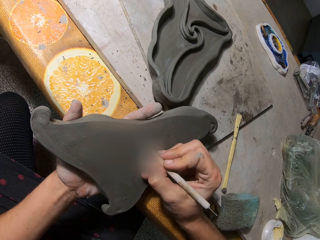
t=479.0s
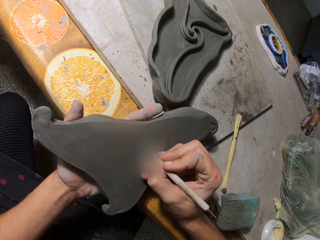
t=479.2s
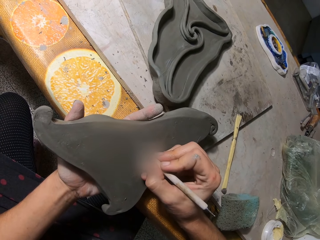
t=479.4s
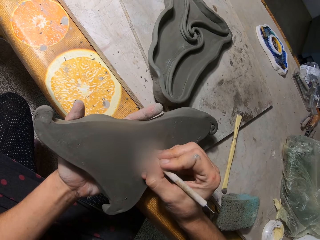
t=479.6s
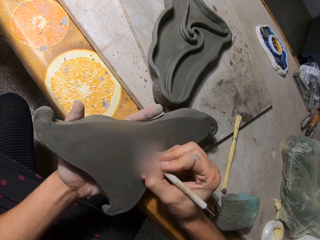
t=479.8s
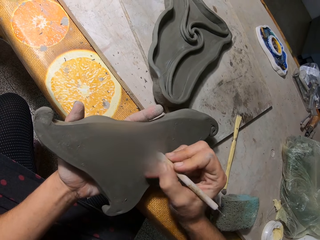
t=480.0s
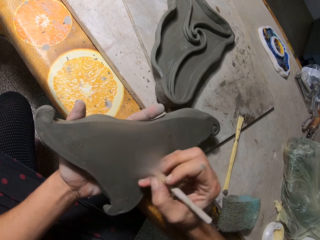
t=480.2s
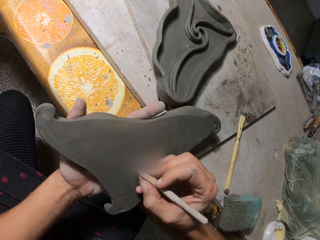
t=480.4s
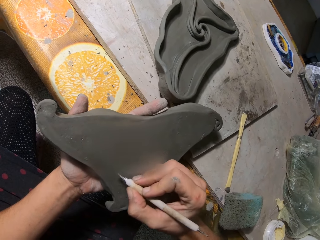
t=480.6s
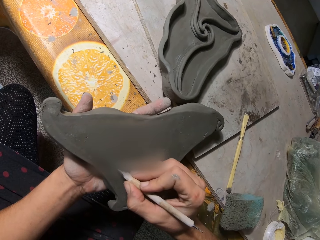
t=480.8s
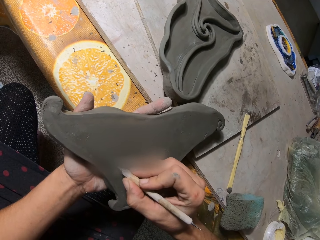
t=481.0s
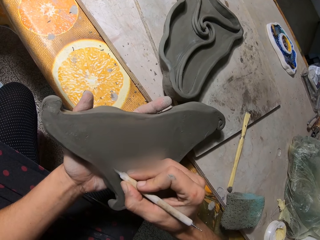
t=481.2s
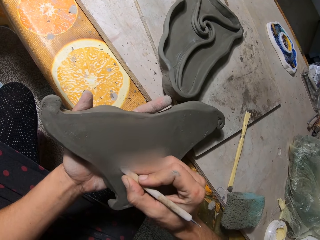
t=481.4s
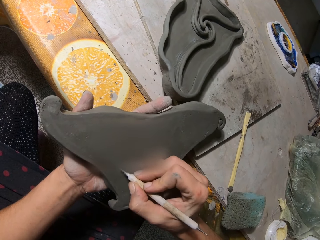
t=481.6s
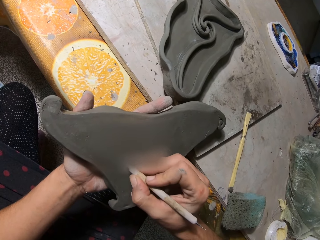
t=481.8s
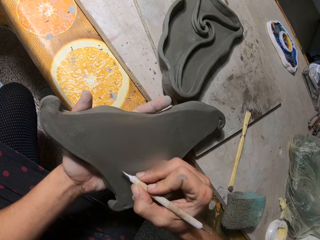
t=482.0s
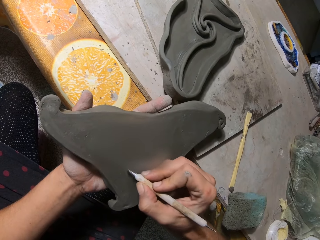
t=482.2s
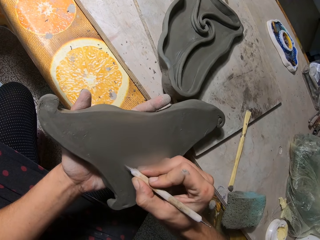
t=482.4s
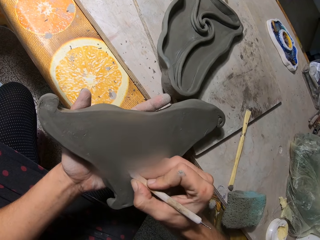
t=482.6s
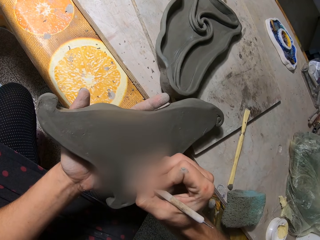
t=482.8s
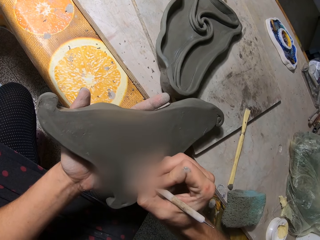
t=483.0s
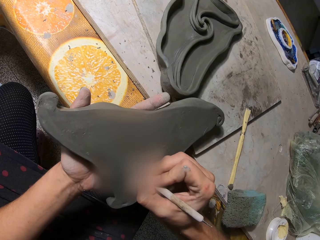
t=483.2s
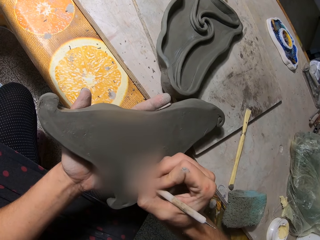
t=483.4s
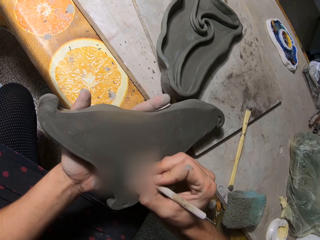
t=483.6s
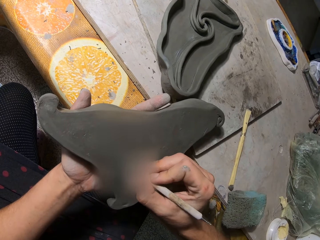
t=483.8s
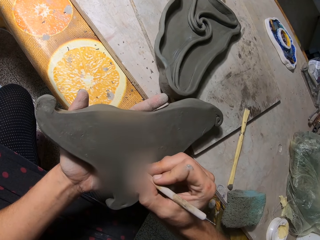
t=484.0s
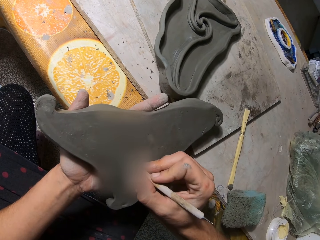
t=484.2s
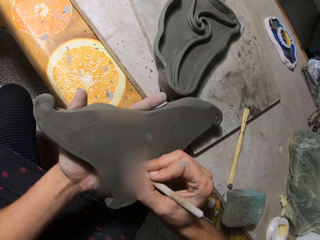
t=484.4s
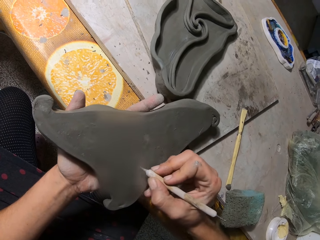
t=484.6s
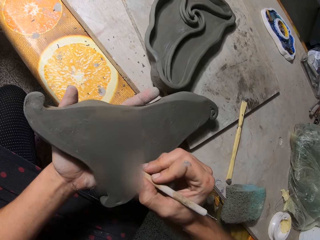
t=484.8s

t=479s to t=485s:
The camera wearer writes on the piece of clay with the stencil in his right hand.

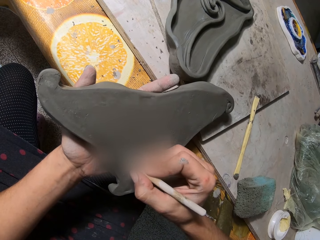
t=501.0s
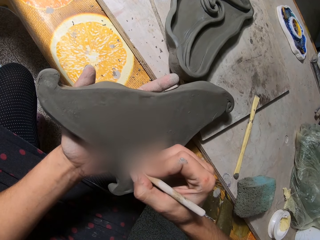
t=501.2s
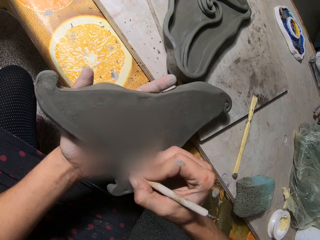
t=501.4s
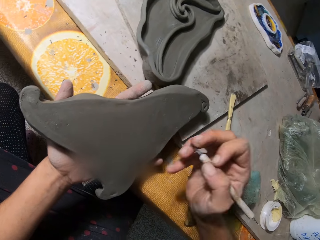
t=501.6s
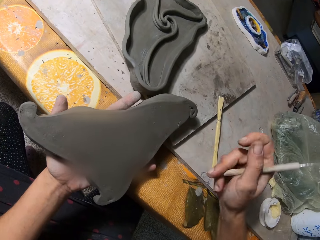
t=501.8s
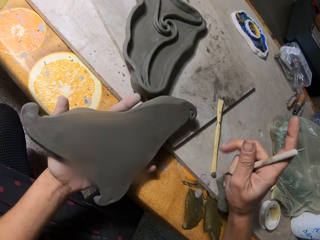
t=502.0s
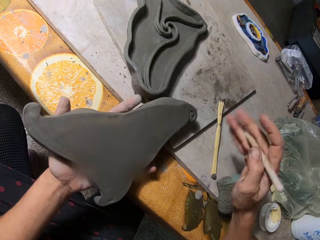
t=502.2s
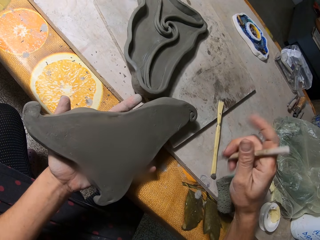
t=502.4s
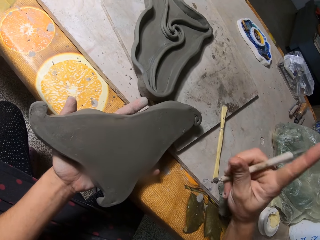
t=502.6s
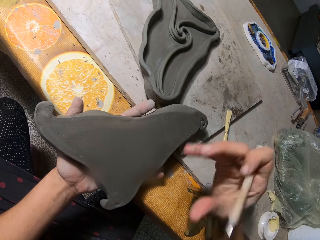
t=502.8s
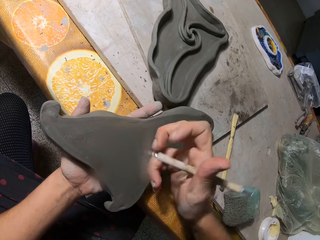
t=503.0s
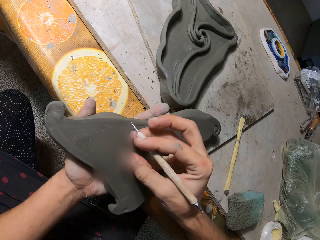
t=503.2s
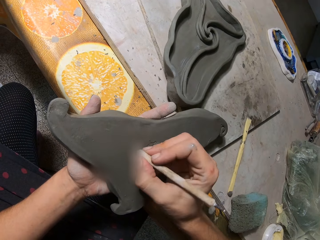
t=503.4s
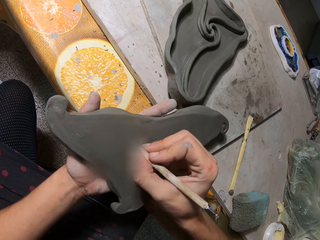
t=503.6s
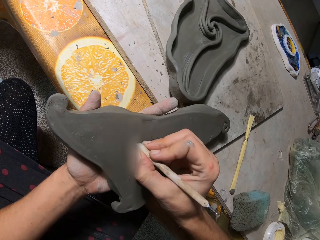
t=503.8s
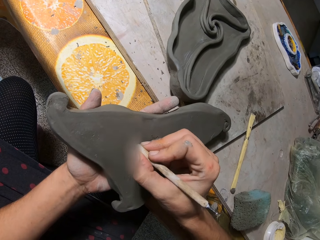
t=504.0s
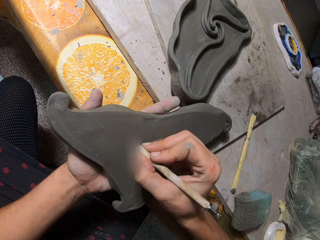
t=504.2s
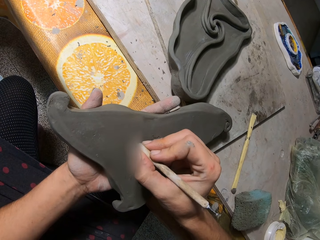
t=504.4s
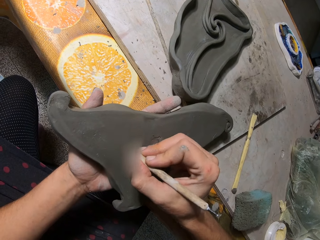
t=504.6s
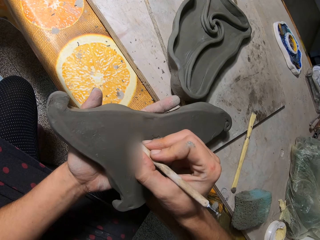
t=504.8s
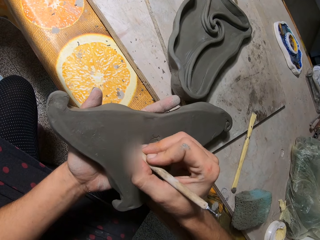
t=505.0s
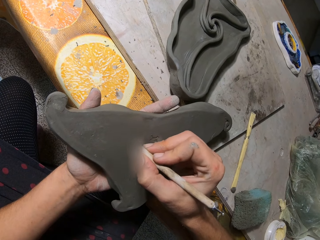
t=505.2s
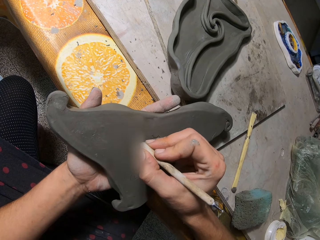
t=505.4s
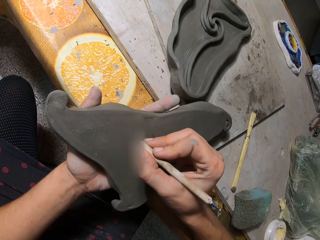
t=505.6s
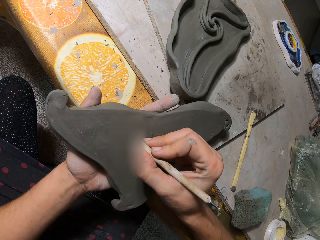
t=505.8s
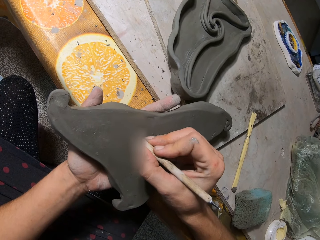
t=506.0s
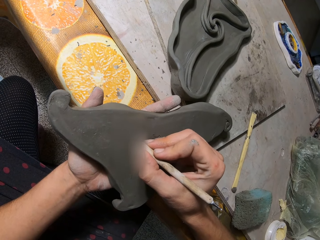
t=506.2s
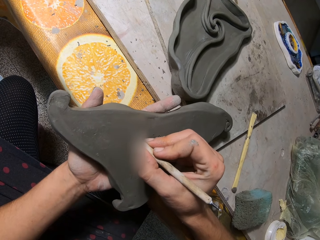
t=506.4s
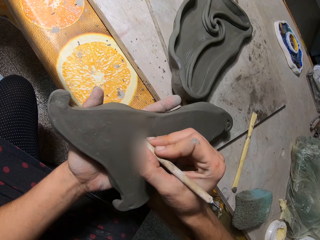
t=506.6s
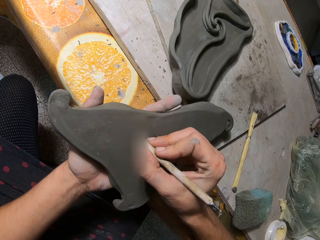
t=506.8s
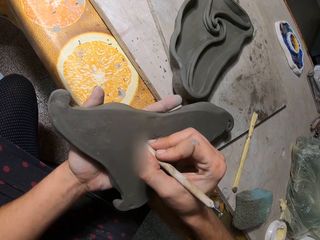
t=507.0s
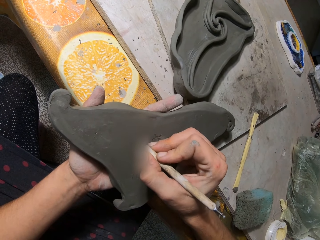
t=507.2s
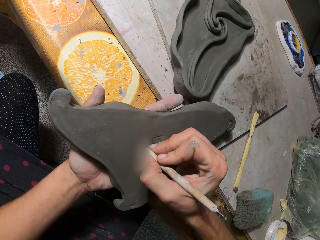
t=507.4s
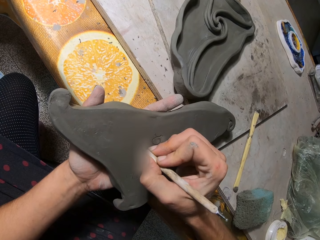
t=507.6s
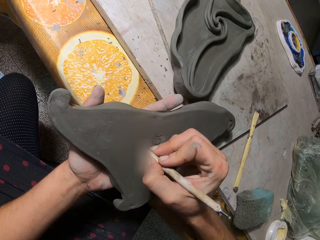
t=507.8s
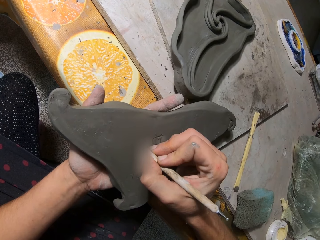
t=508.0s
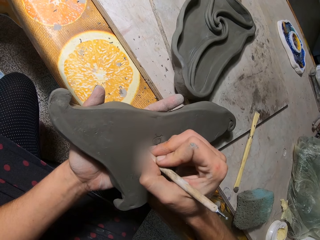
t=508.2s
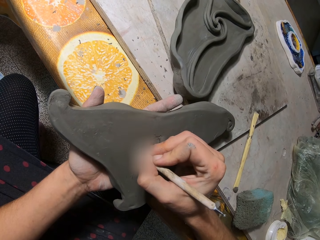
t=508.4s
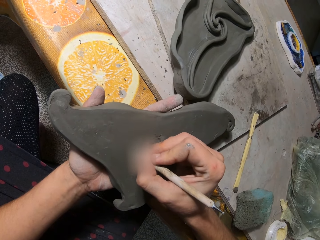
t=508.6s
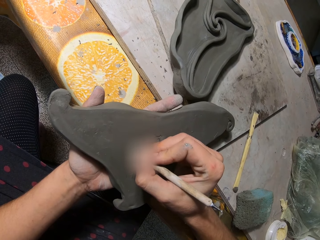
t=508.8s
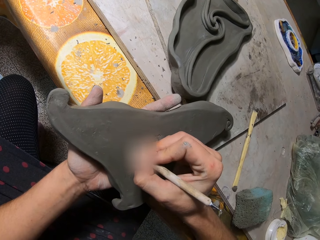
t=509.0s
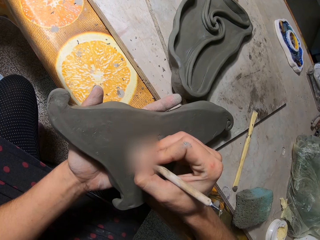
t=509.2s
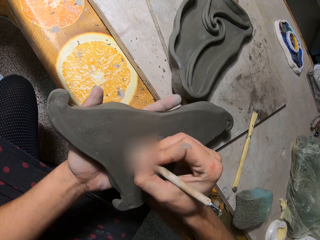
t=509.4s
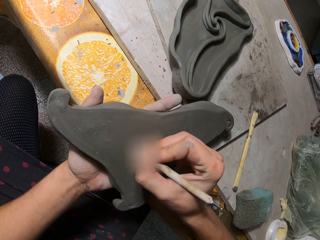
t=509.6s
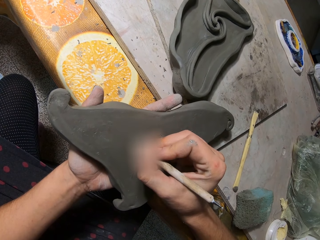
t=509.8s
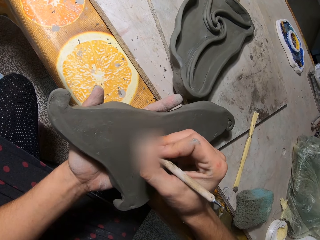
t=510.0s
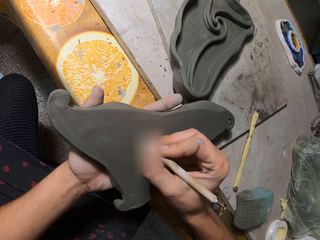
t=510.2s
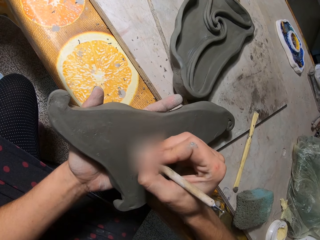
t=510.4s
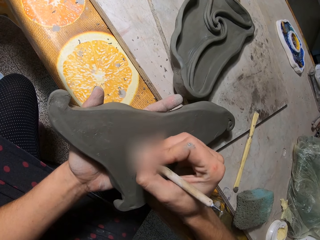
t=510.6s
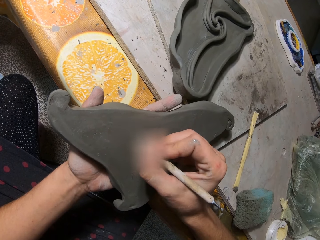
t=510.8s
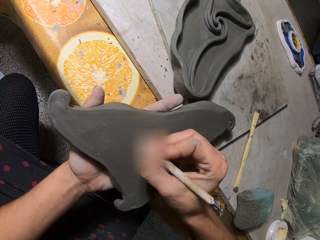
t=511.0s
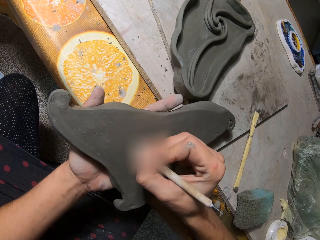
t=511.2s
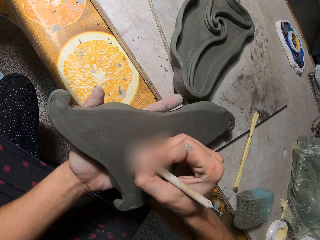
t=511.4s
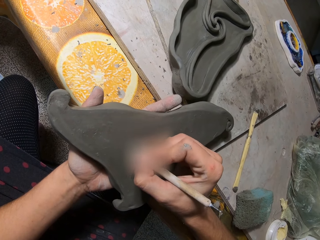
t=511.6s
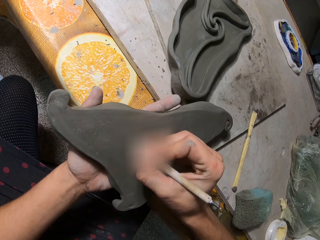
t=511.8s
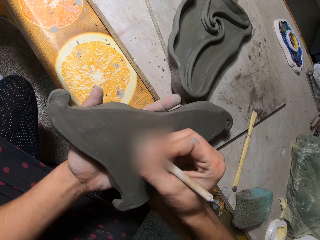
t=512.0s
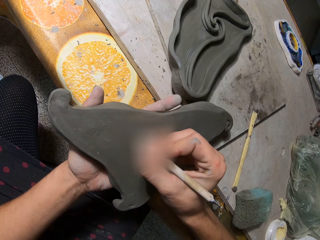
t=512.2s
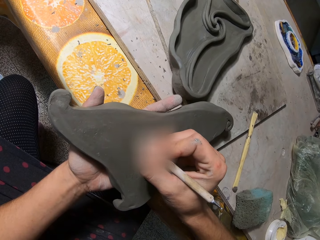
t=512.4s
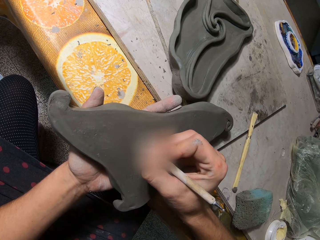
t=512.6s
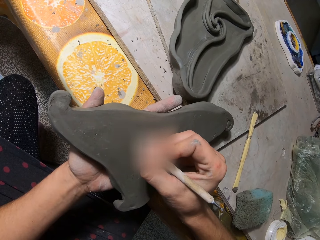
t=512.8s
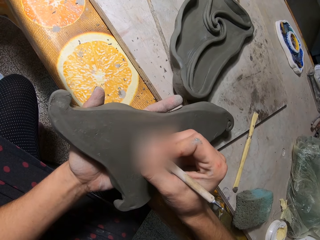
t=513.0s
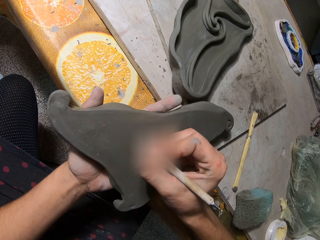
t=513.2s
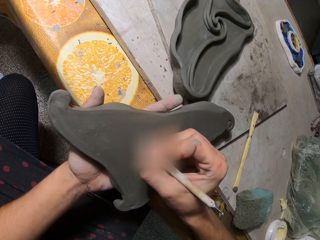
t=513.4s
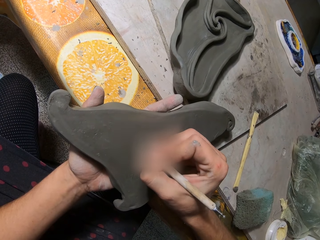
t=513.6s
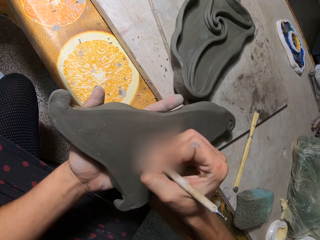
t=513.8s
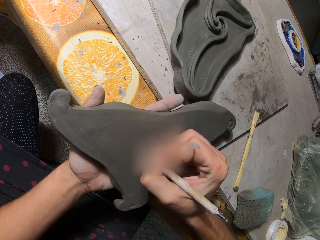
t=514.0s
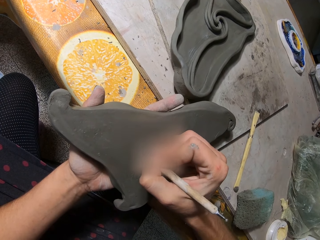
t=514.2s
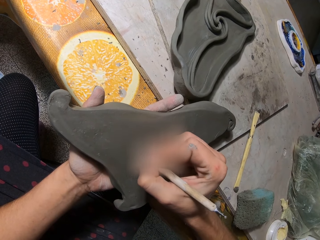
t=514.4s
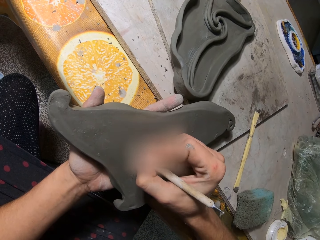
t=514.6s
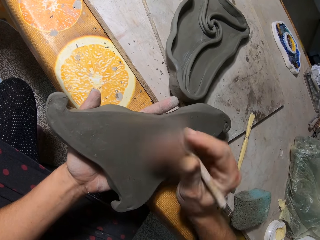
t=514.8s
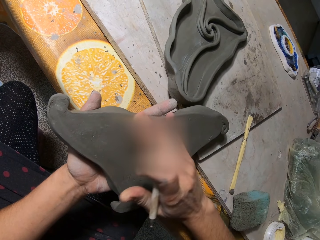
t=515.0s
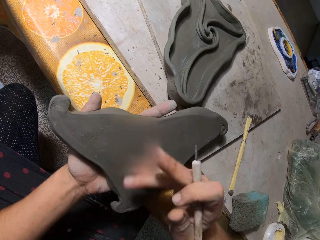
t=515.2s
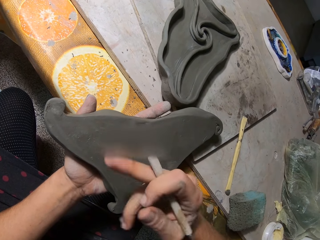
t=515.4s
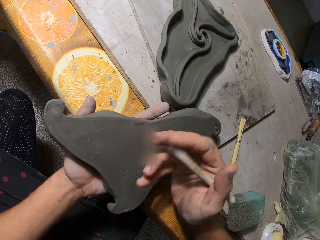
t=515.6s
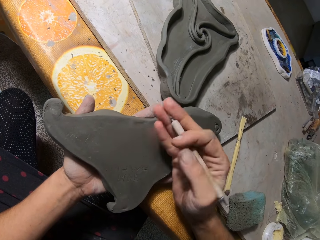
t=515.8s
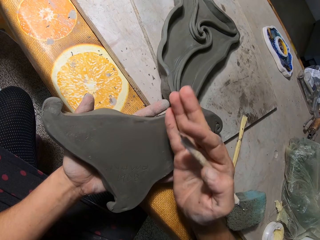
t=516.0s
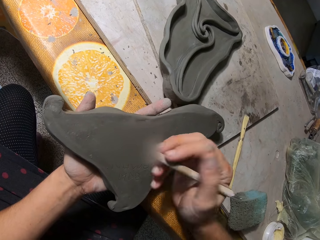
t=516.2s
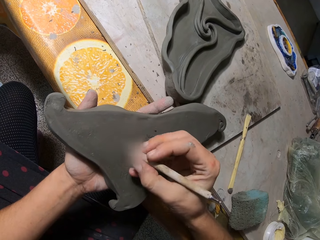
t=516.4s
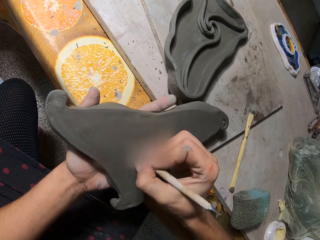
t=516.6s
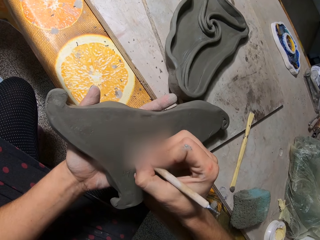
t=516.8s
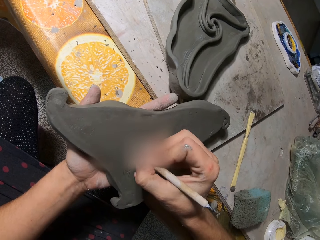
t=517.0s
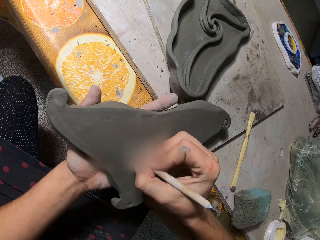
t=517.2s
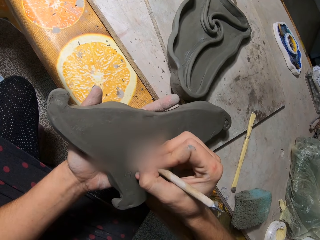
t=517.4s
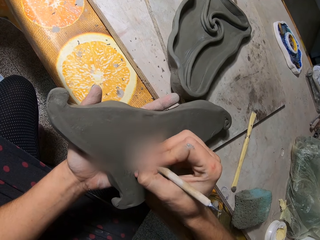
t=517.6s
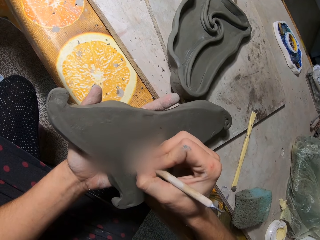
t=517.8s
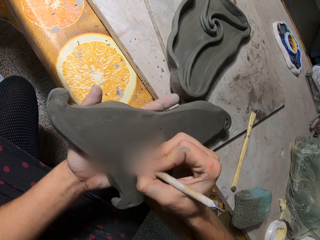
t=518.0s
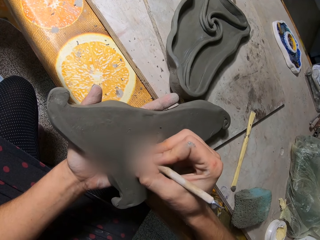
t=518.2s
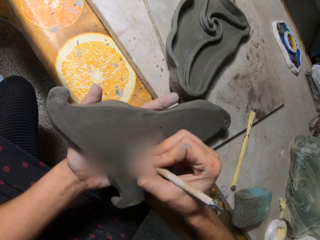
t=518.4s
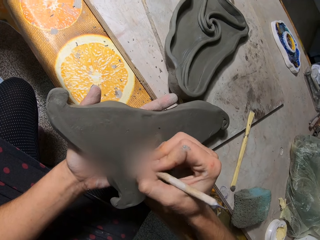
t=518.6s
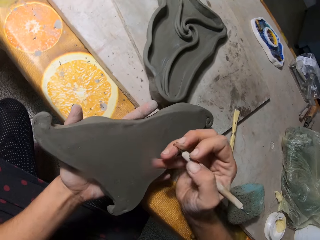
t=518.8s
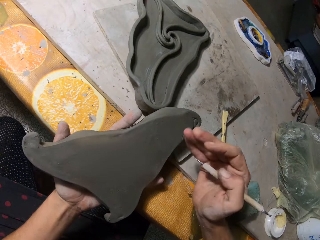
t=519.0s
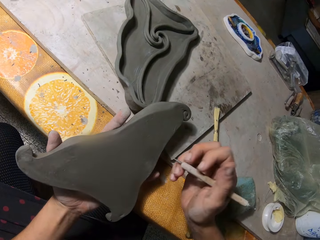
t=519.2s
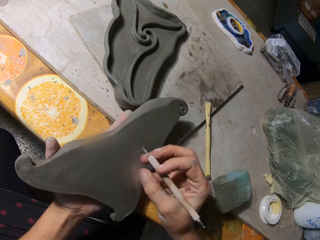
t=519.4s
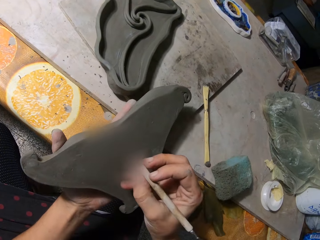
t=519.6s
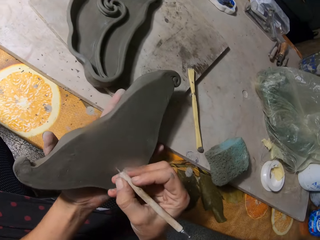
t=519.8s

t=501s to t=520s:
The camera wearer rotates the chisel or stencil. He writes on the sculpture with the chisel. He cleans the piece of clay with his right hand. He writes on the piece of clay with the stencil in his right hand.
